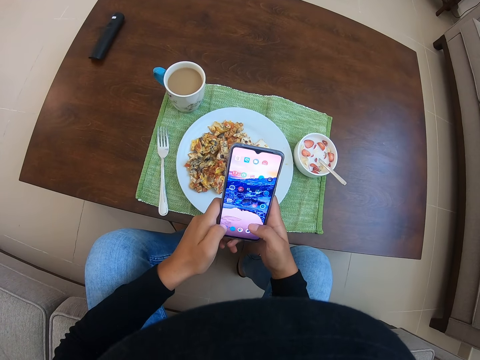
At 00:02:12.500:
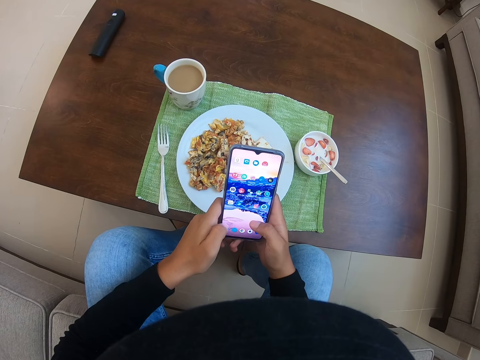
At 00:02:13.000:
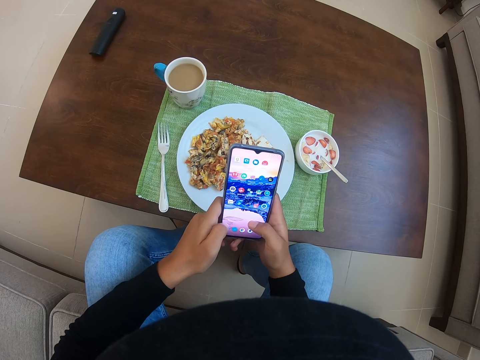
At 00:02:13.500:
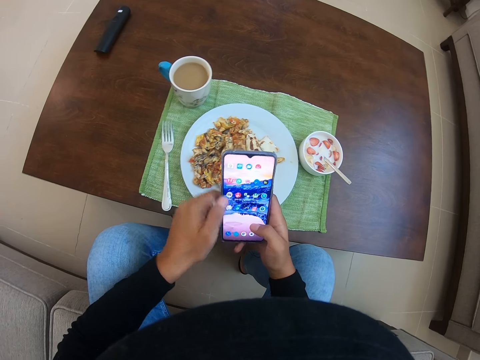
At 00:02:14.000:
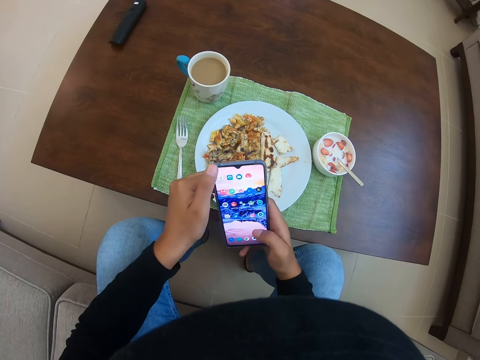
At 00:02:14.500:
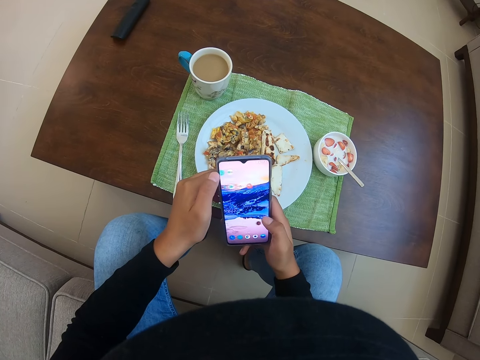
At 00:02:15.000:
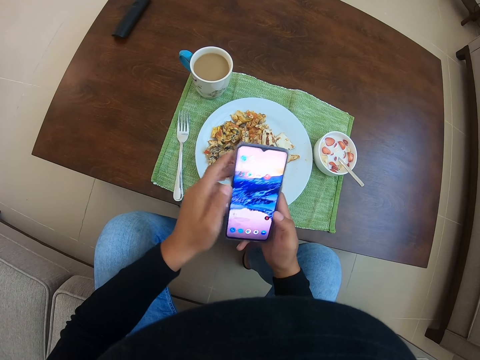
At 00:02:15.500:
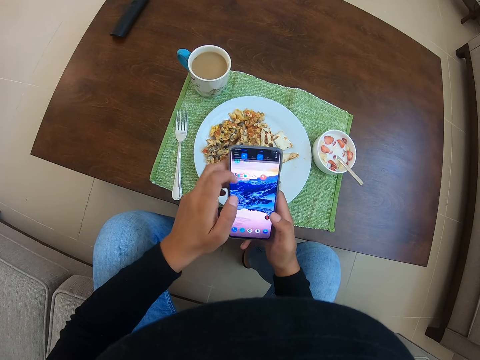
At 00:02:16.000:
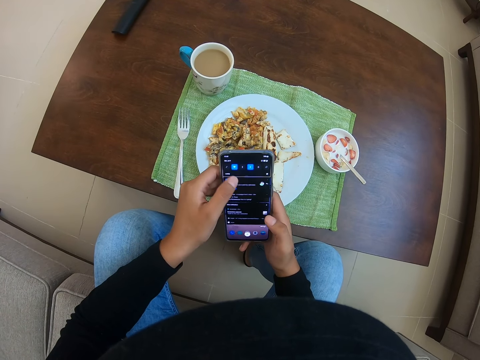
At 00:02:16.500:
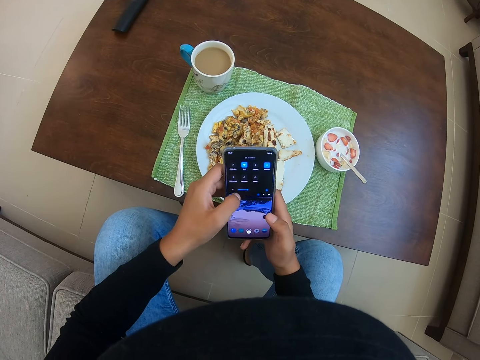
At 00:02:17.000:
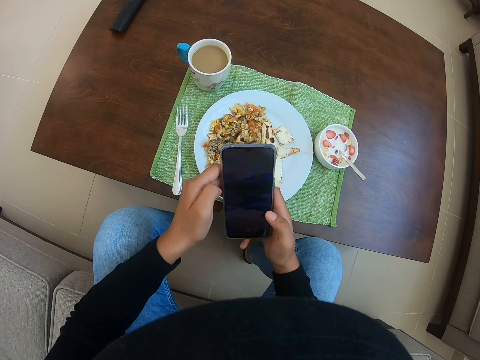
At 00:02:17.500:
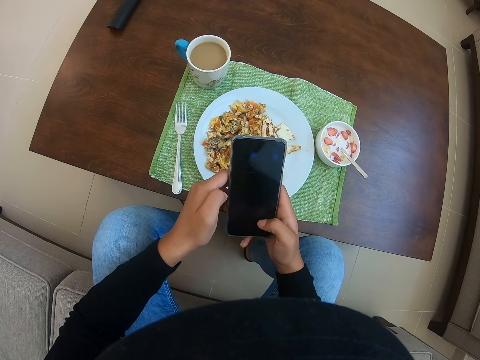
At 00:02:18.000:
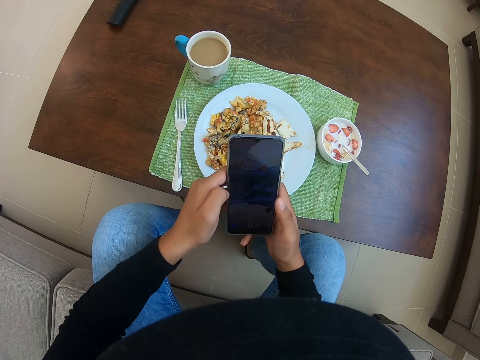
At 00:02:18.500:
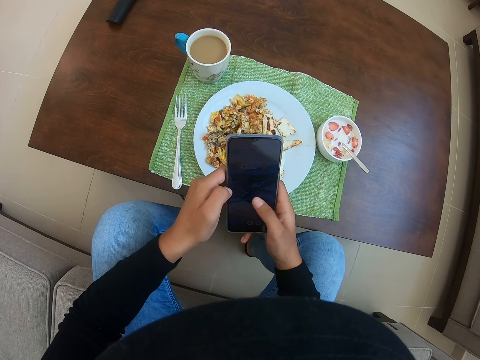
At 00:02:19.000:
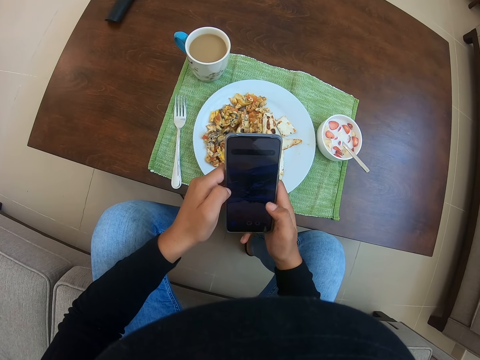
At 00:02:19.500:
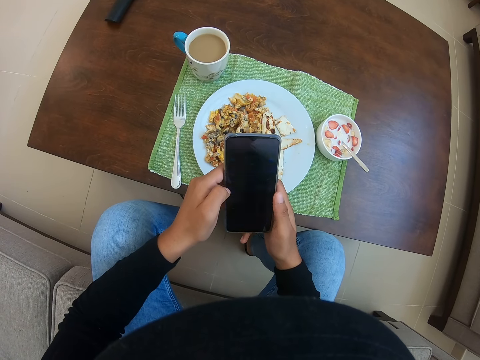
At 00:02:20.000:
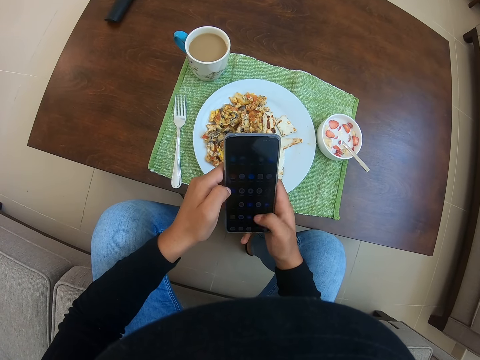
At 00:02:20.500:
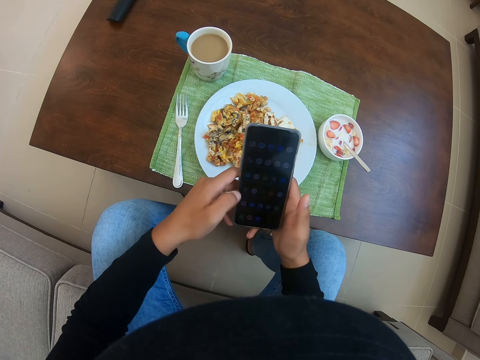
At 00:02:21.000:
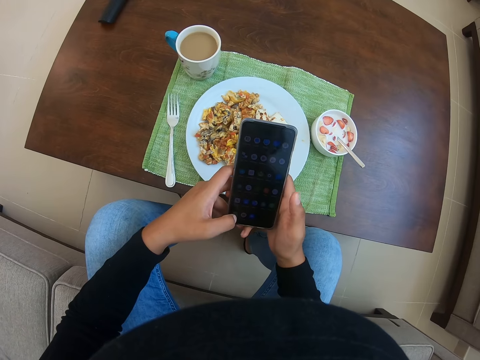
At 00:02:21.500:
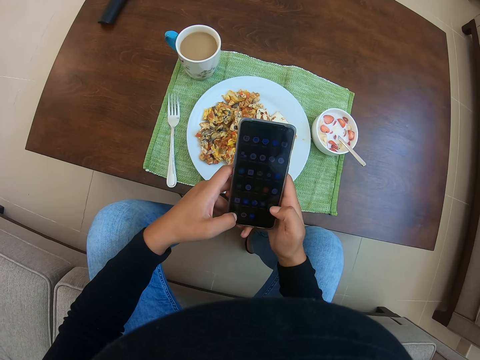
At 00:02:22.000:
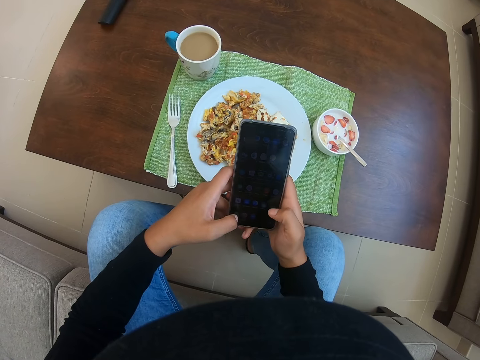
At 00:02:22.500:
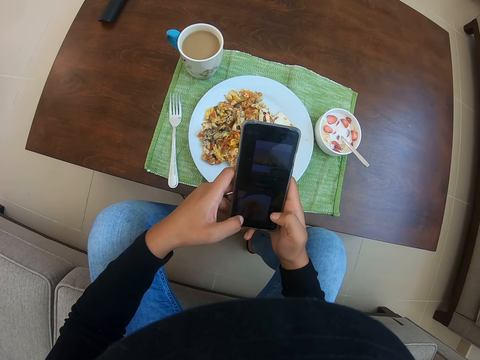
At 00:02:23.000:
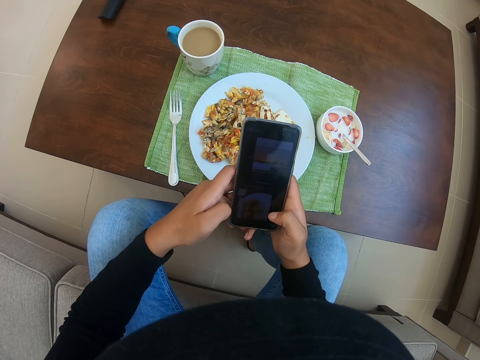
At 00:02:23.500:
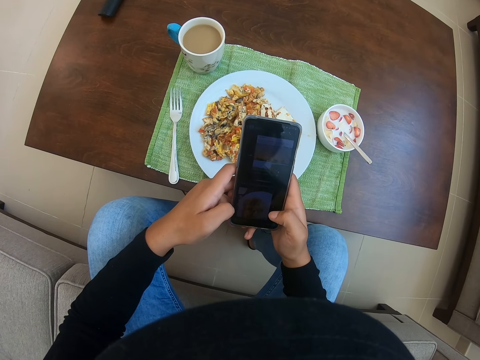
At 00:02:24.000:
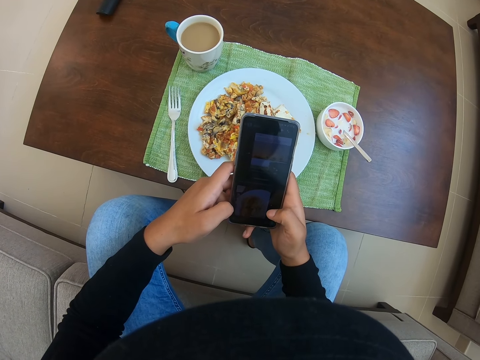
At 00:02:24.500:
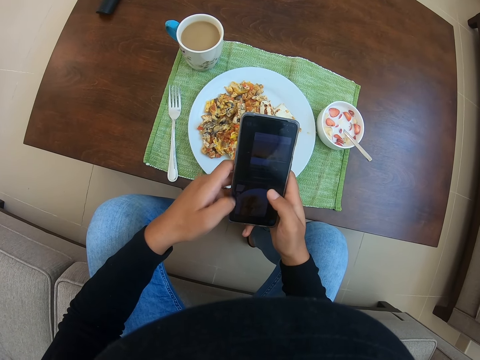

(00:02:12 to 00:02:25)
The camera wearer touches the screen to her phone. They flip through her phone. They use her phone.

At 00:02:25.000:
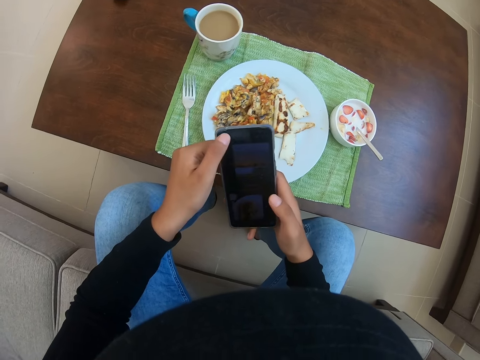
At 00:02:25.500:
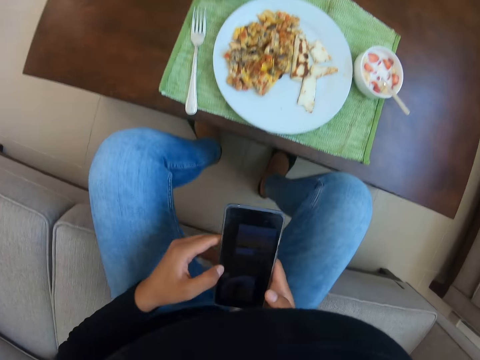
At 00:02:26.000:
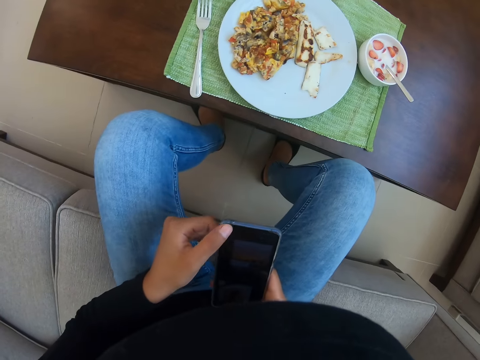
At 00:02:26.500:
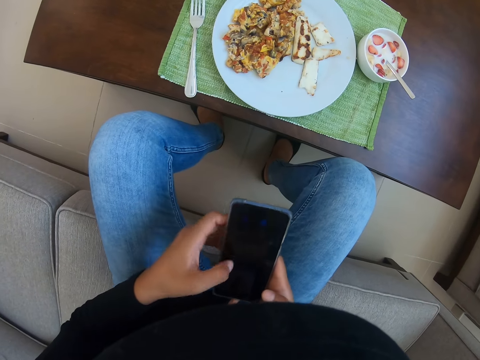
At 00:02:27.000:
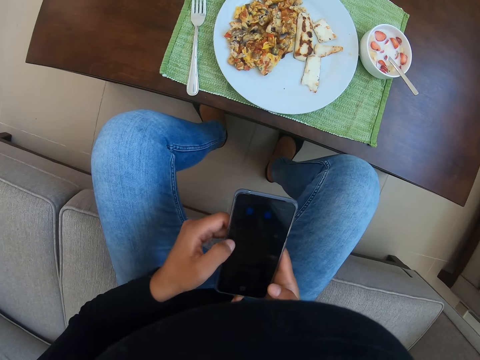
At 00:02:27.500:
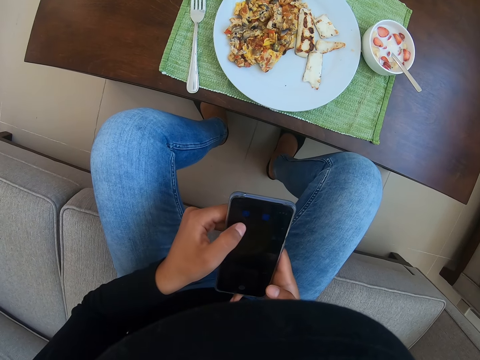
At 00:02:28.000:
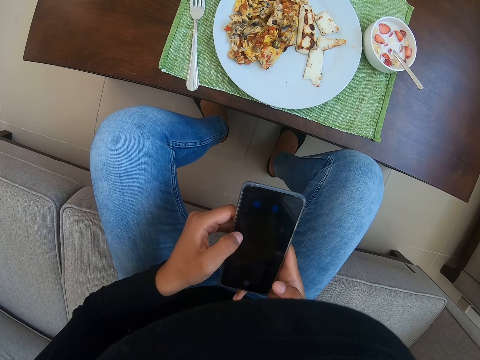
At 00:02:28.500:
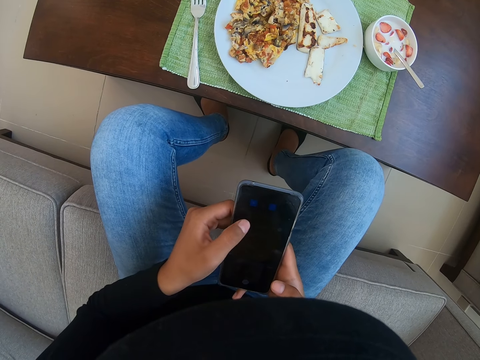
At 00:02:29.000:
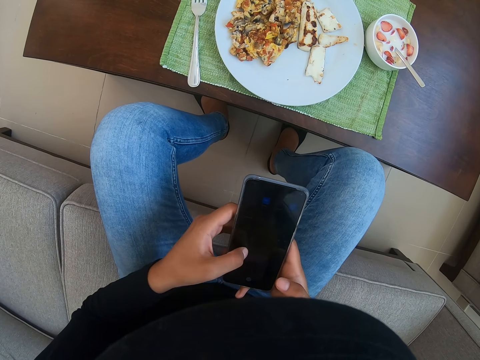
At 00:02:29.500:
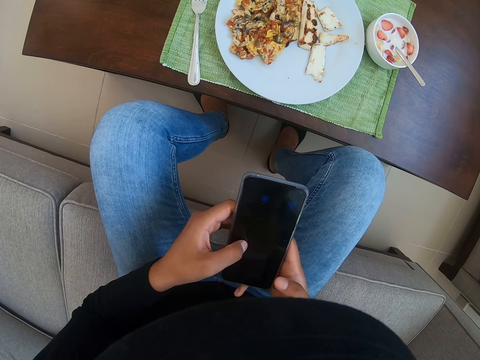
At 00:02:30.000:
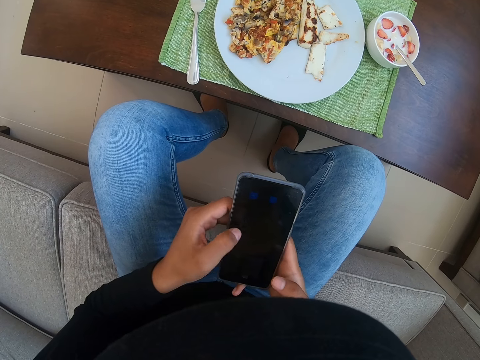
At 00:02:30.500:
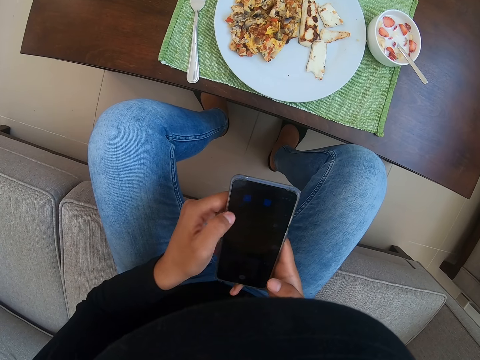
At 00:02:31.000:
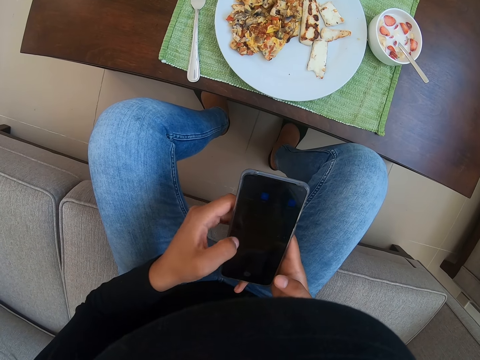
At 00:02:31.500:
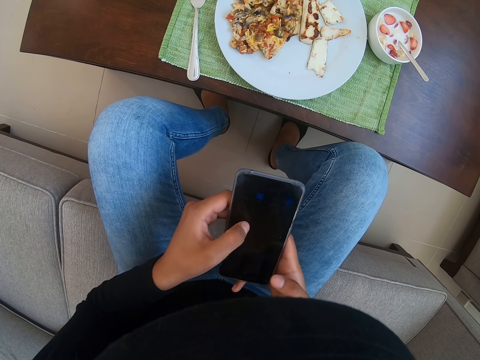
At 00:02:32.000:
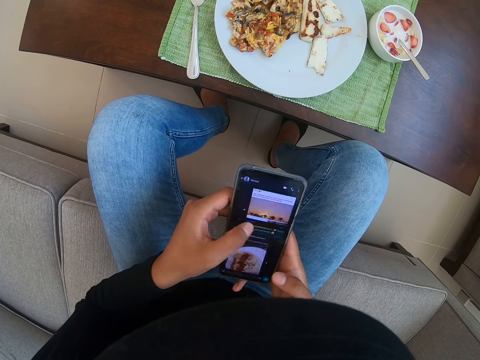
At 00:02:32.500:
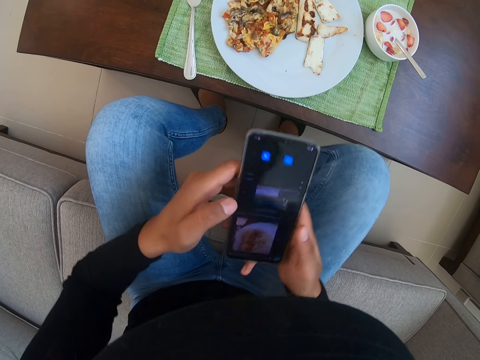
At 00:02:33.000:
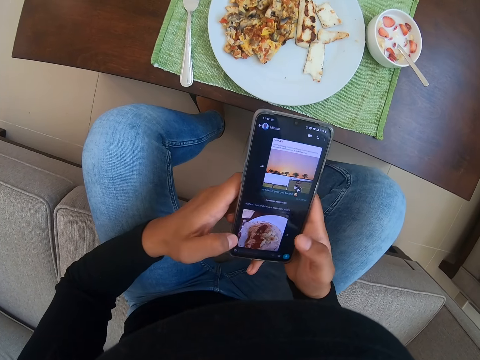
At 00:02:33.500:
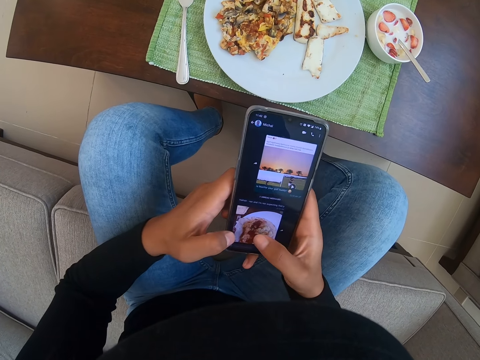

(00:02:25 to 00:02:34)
The camera wearer lifts up the phone.
